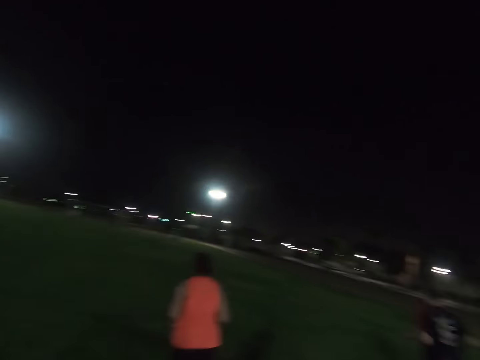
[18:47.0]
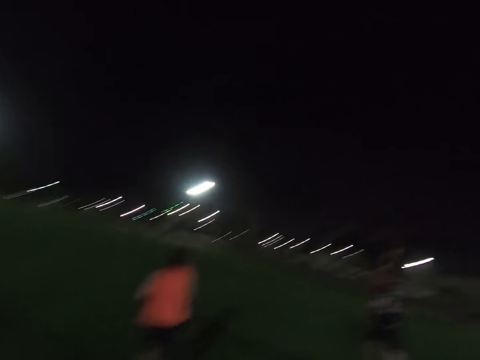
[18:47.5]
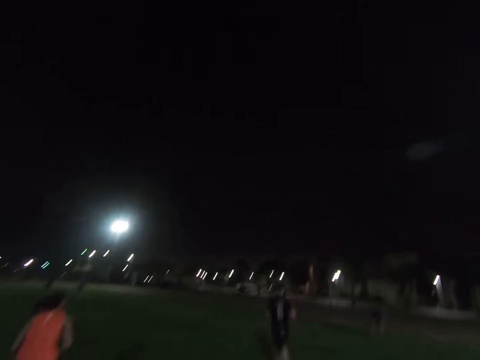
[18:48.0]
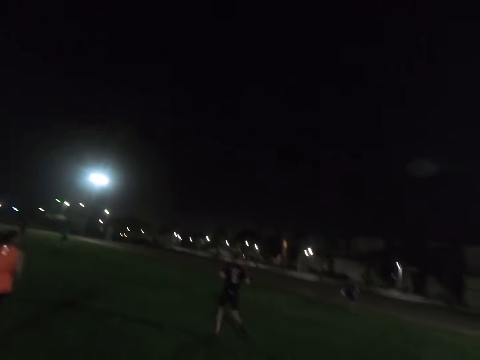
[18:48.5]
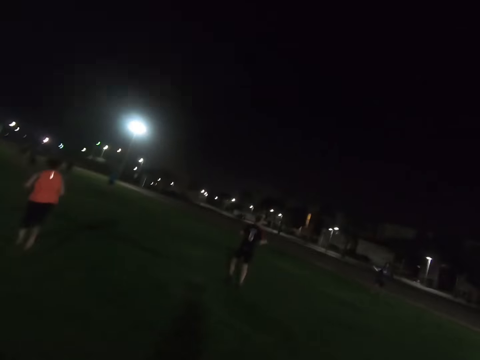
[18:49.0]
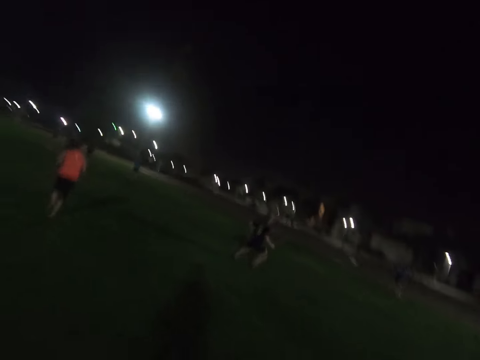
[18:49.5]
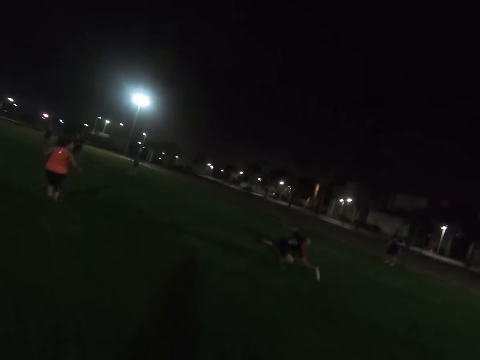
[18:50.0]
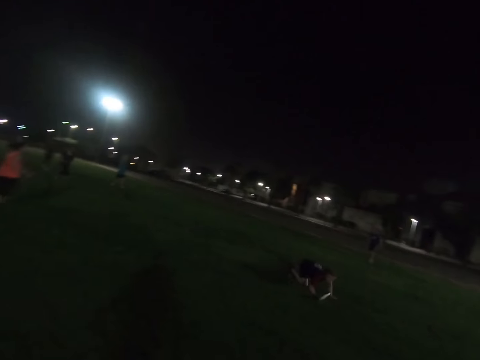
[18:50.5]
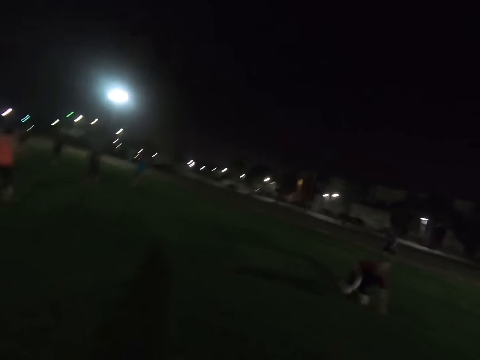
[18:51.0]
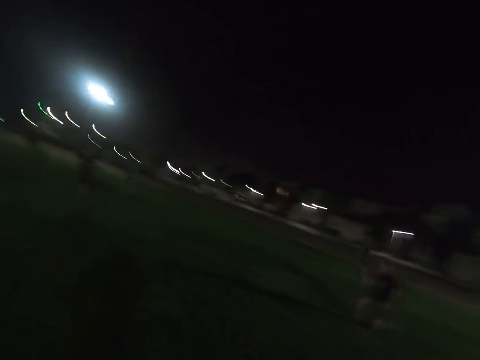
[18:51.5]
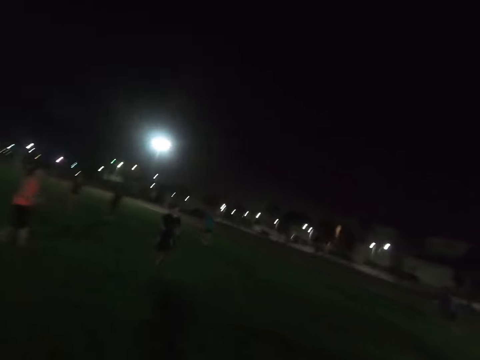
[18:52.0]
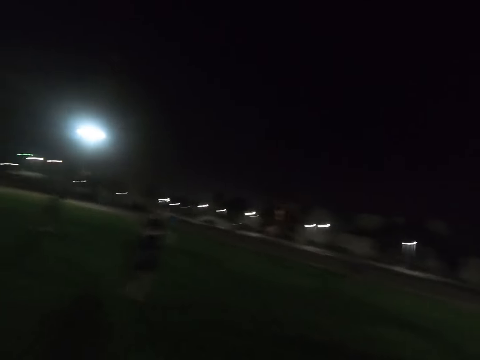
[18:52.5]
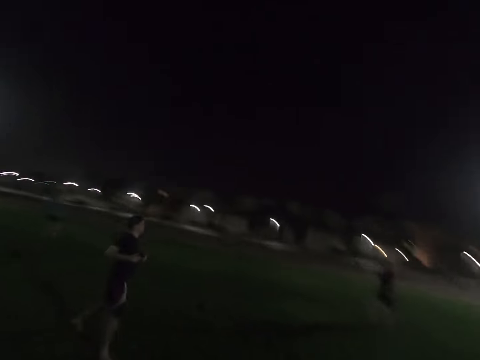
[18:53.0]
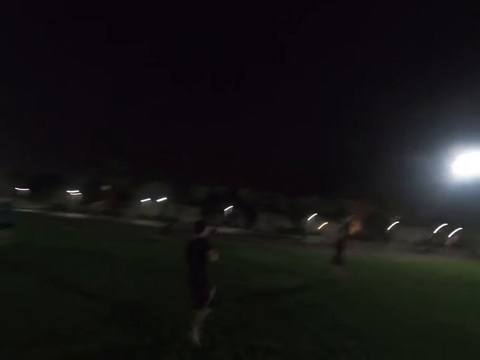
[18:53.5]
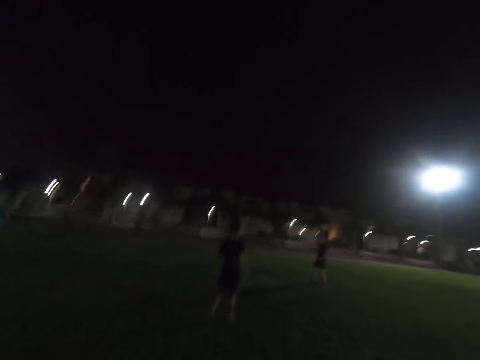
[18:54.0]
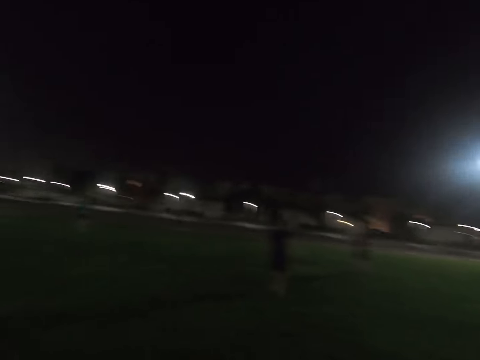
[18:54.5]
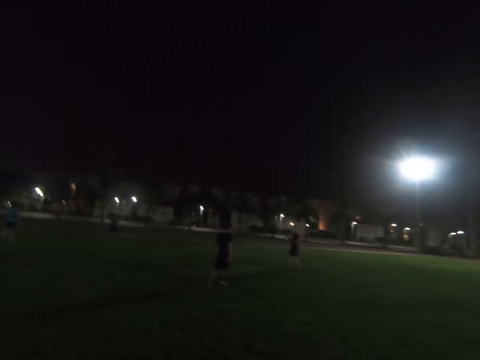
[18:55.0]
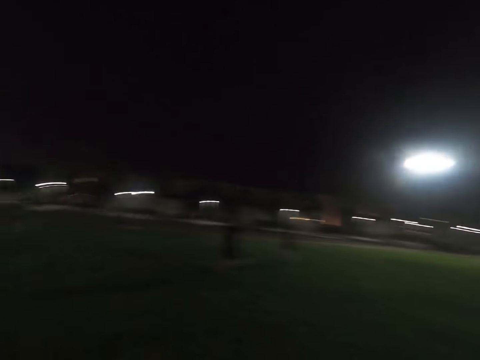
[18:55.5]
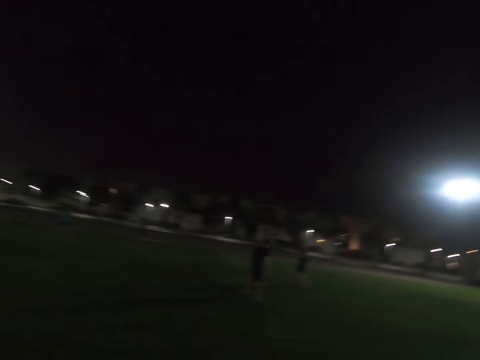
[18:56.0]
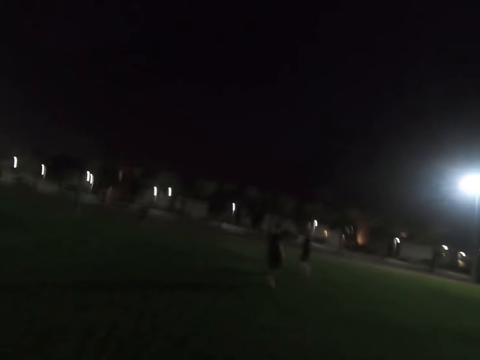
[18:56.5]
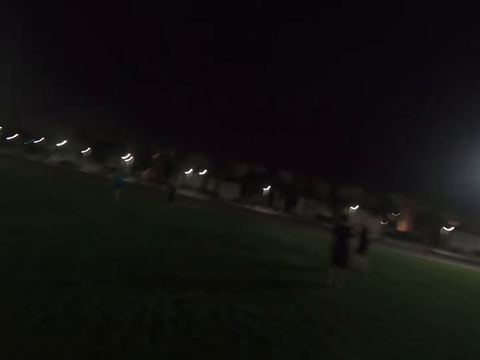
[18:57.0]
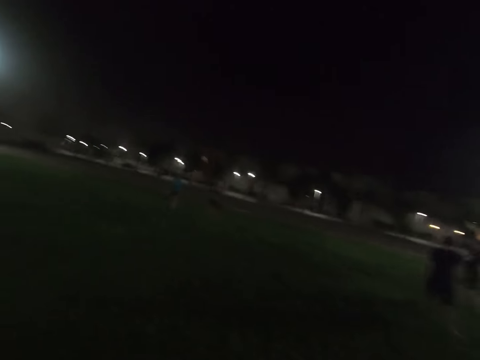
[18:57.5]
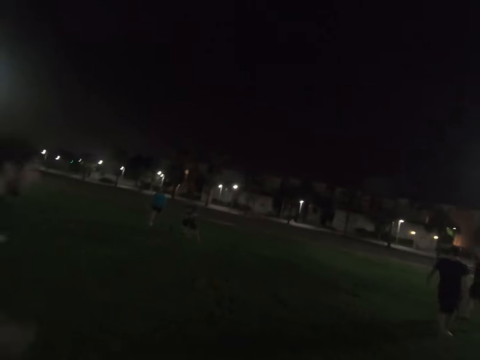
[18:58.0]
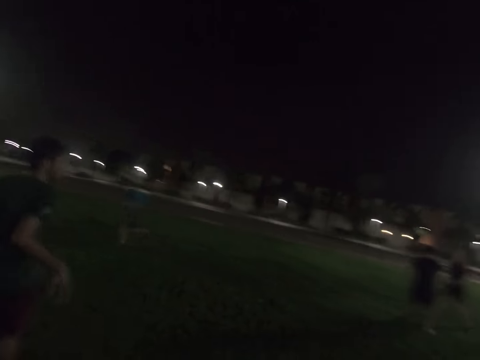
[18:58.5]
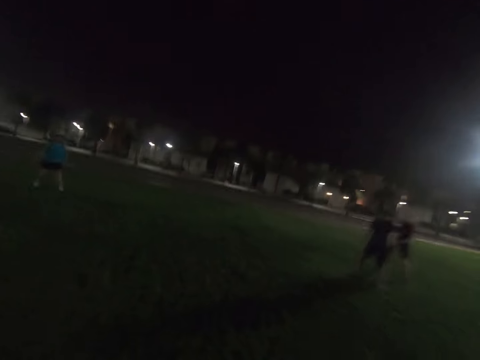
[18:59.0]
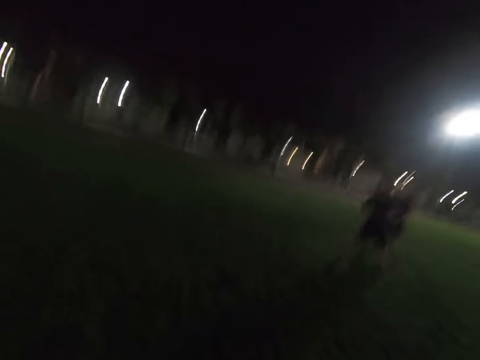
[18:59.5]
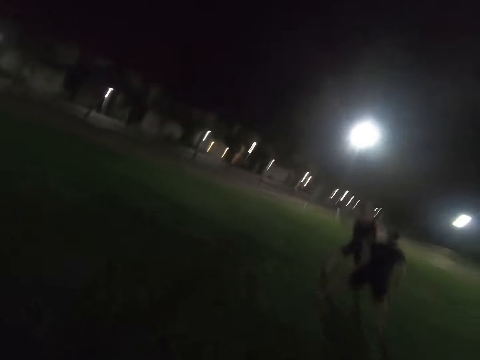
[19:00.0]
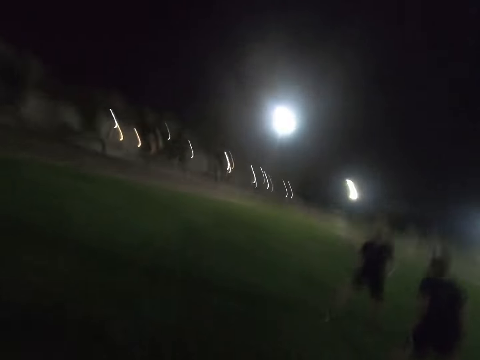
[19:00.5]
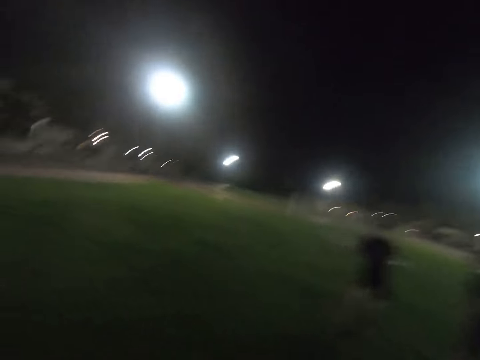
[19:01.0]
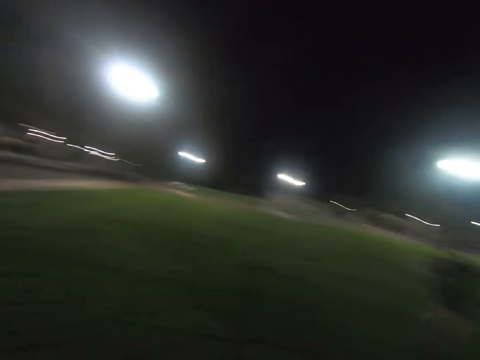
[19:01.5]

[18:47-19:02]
A man runs across the field. A lady walks around the field. The lady runs across the field. The man catches the frisbee. Another man runs around the field. Another man runs around the field.

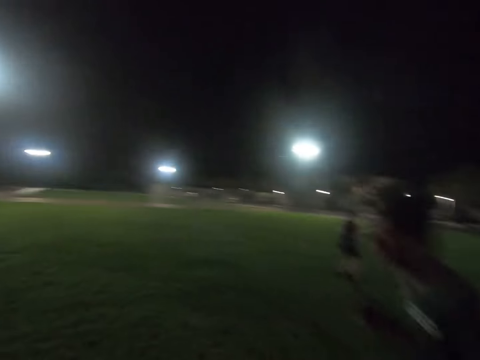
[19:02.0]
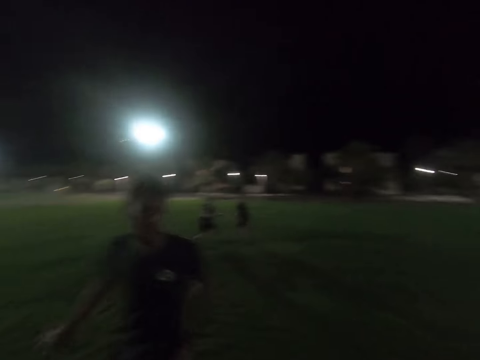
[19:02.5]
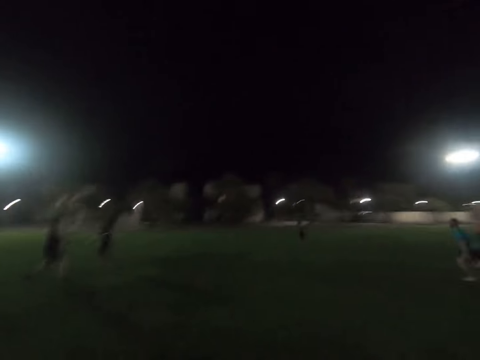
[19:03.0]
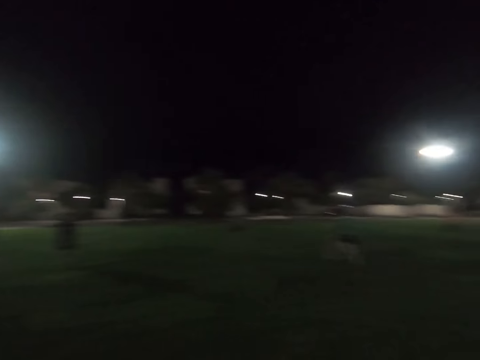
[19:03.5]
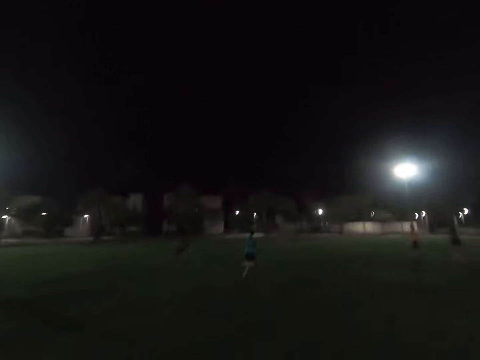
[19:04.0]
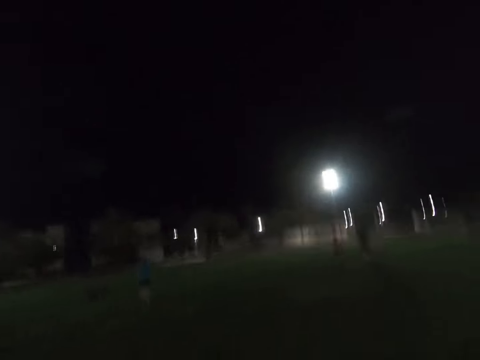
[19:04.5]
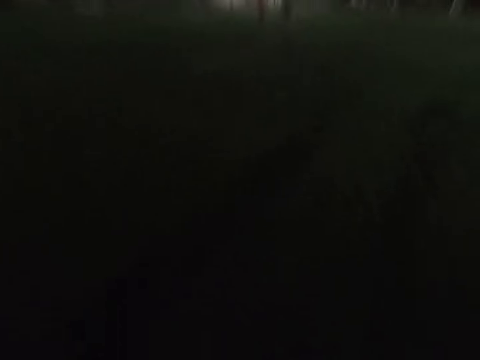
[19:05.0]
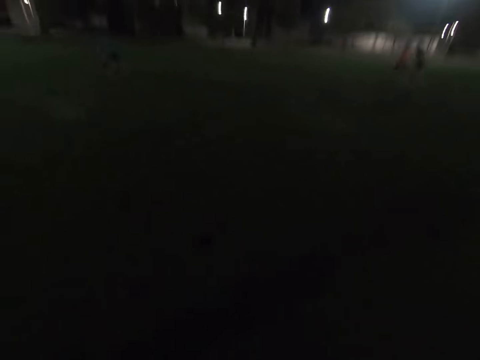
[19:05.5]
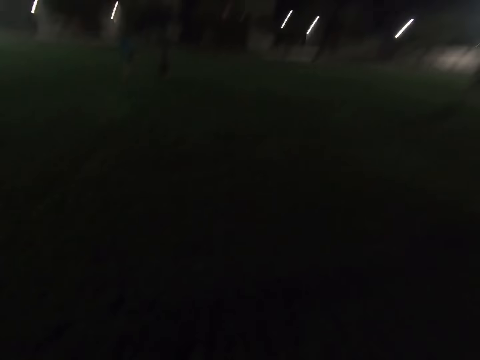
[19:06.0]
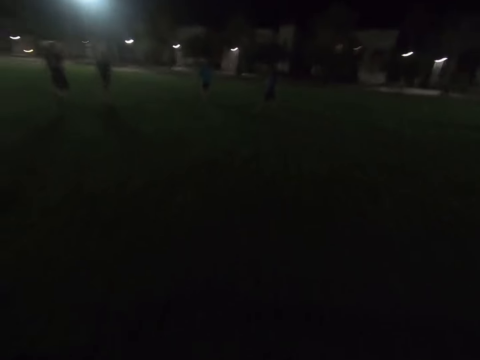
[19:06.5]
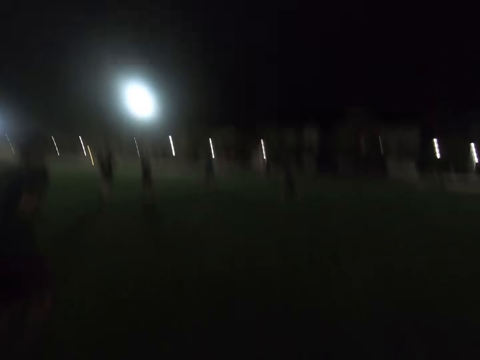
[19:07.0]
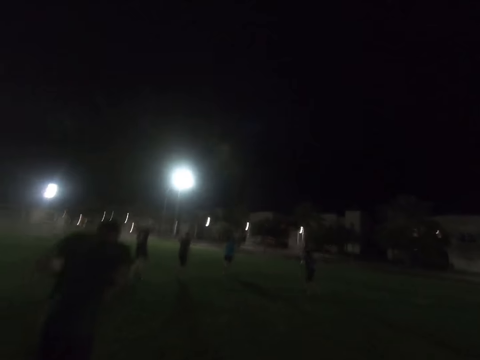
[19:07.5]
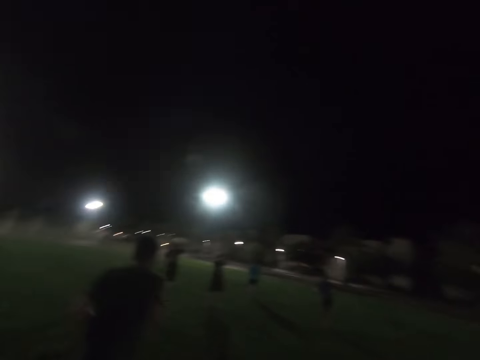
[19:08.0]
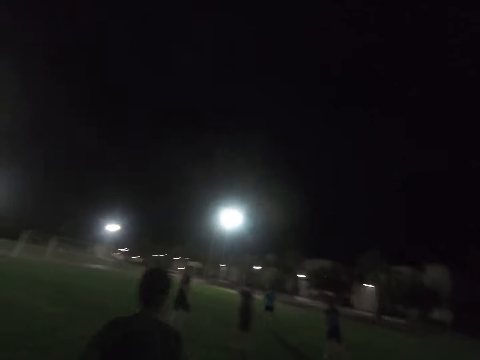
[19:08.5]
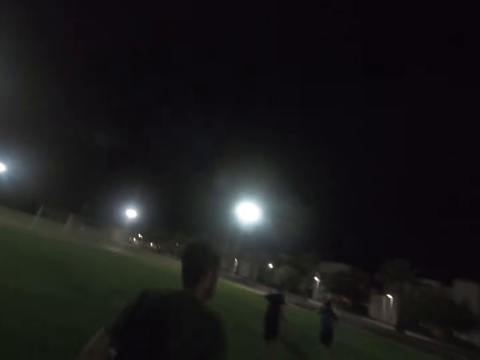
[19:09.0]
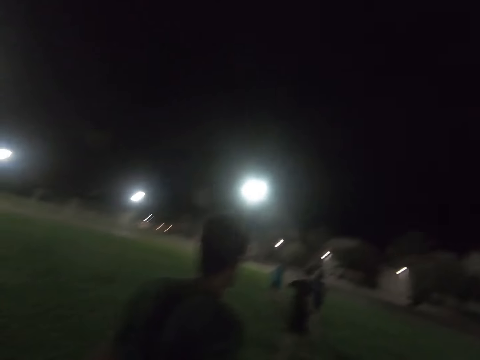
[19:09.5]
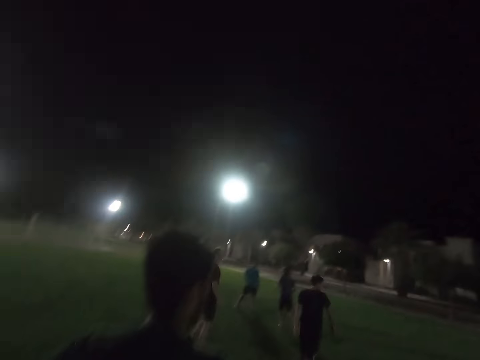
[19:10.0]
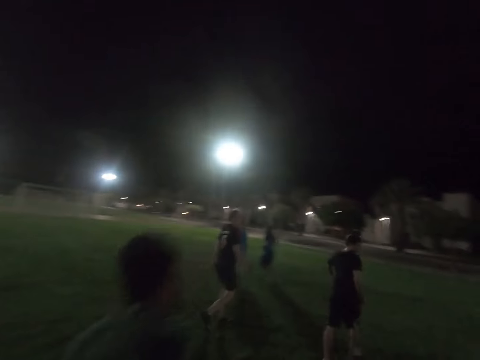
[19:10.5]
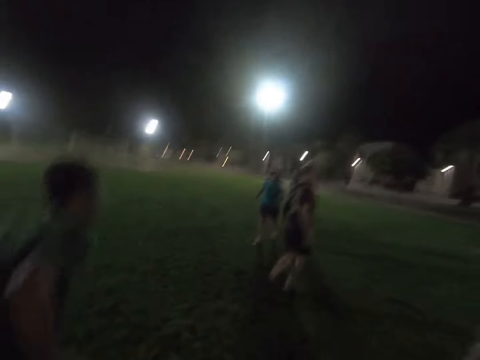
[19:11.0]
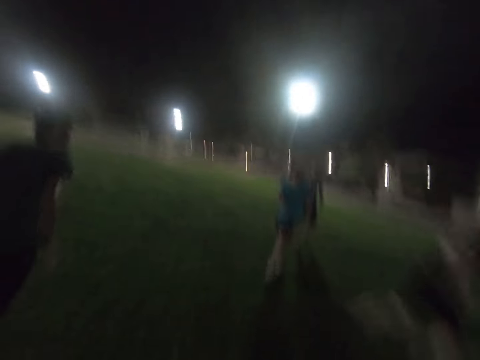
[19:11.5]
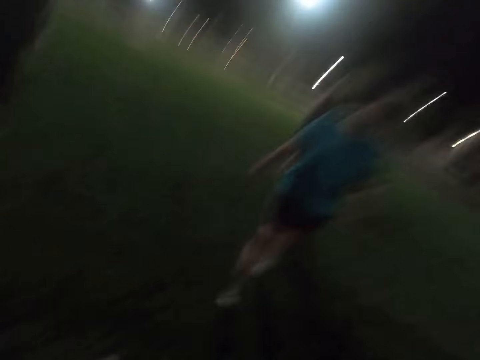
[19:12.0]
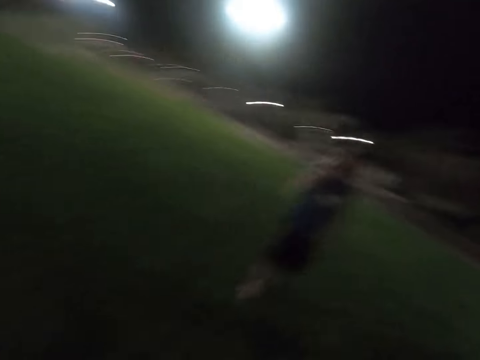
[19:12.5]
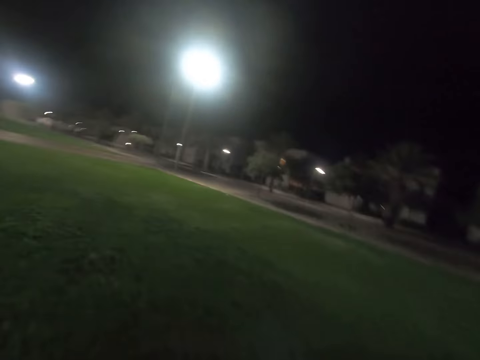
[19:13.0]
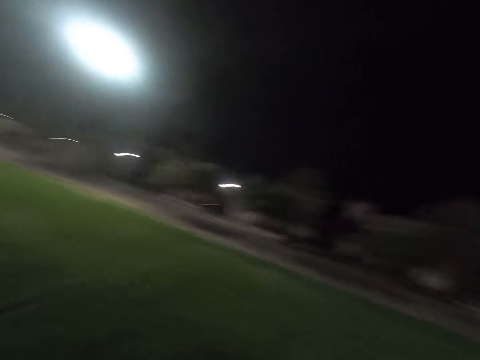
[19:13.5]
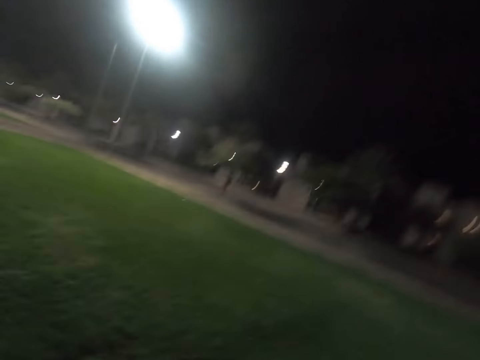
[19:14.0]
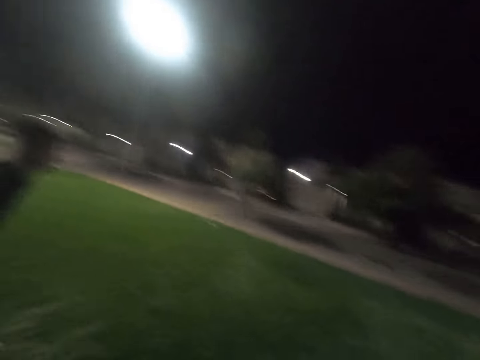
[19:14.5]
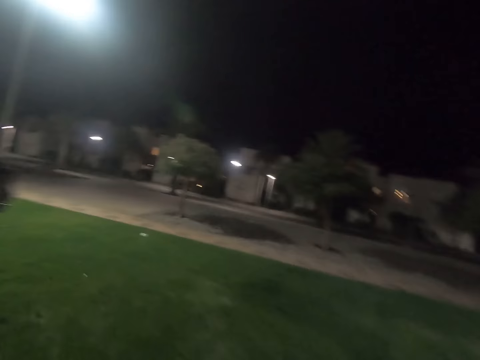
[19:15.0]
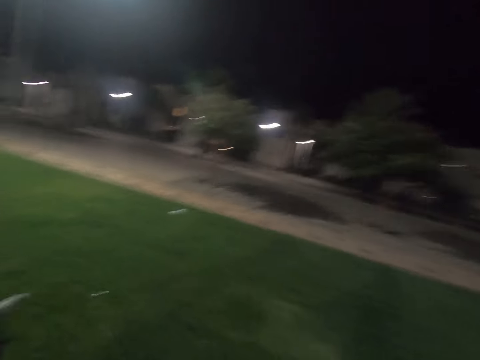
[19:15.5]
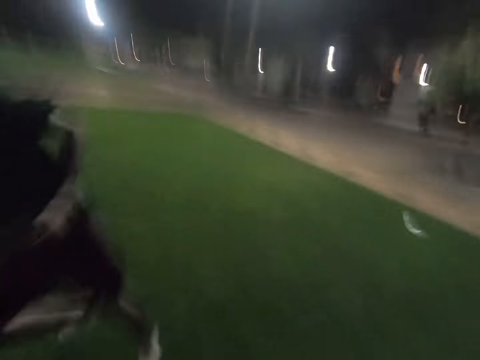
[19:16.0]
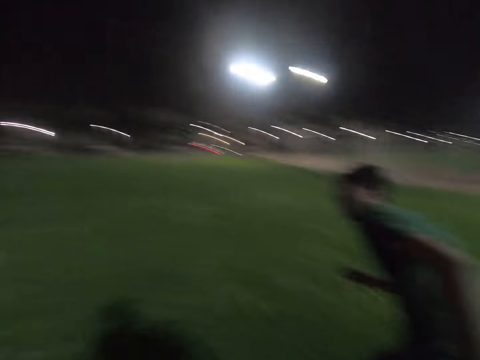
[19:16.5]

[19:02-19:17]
A man runs around the field. Another man throws the frisbee. The camera wearer runs across the field. The first man runs around the field. Another man runs around the field. The first man runs around the field. He runs around the field again.
